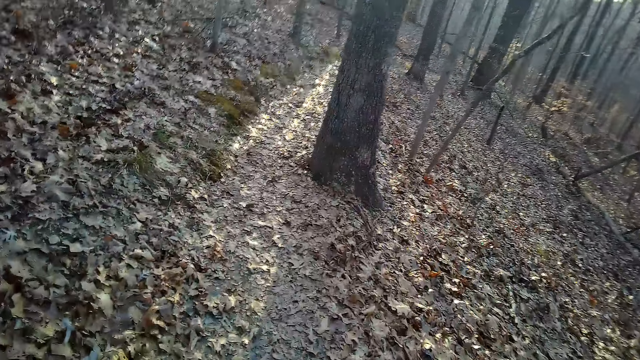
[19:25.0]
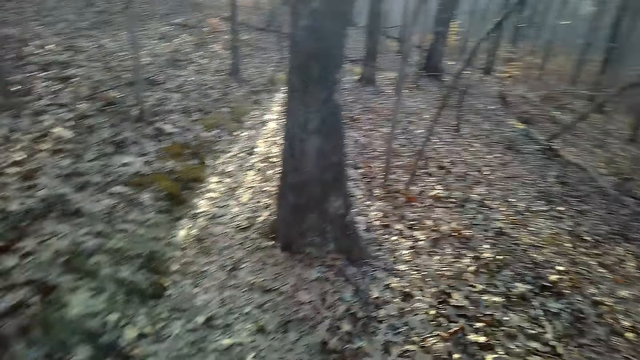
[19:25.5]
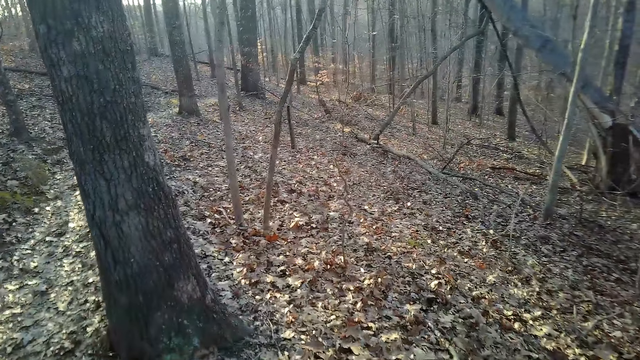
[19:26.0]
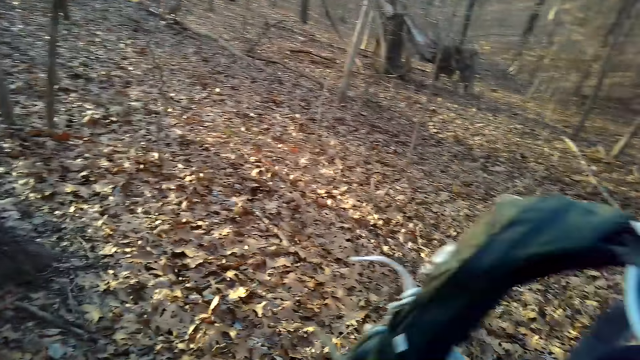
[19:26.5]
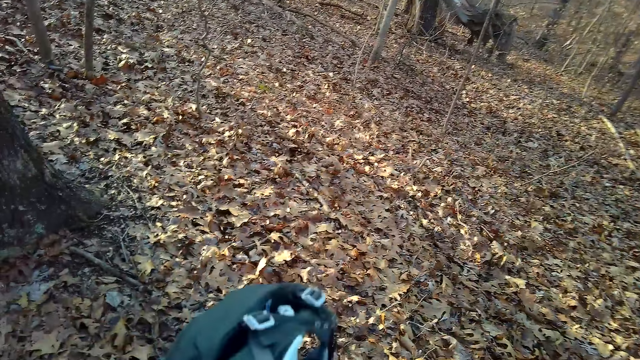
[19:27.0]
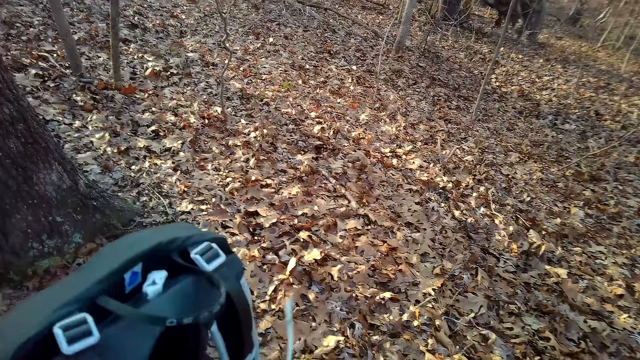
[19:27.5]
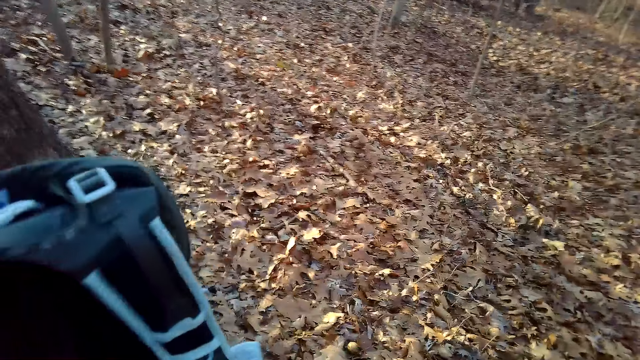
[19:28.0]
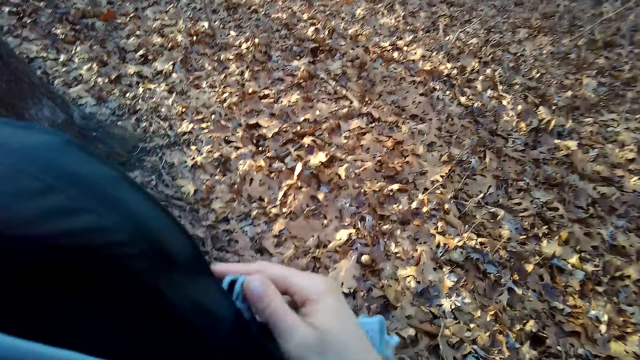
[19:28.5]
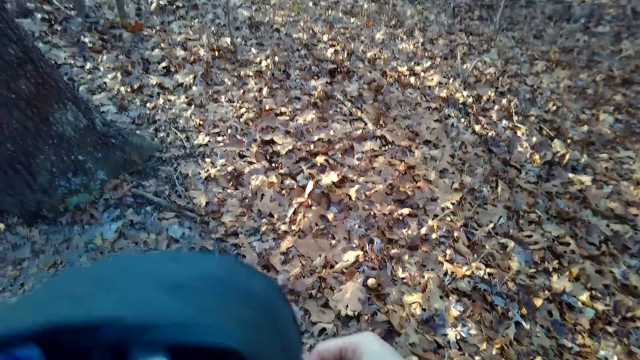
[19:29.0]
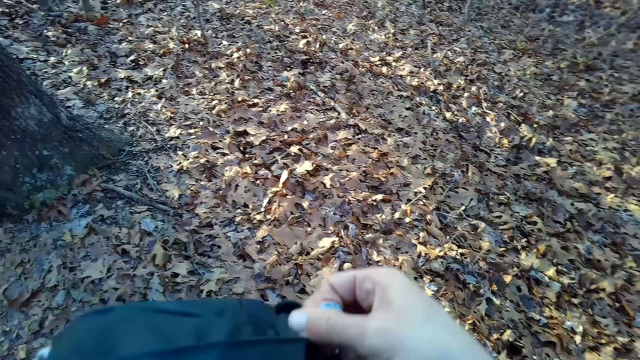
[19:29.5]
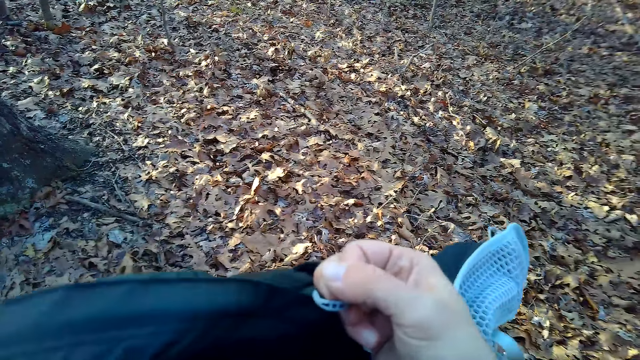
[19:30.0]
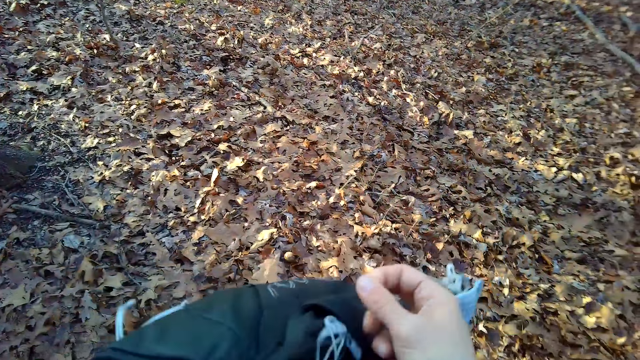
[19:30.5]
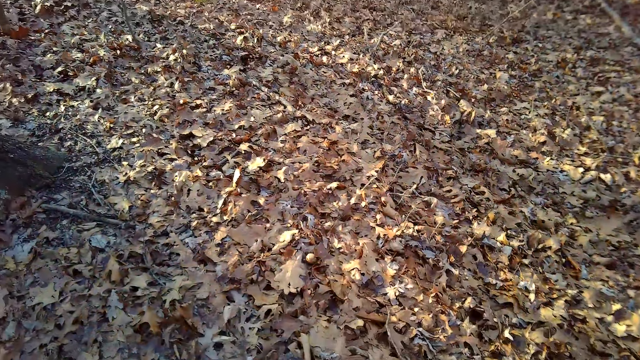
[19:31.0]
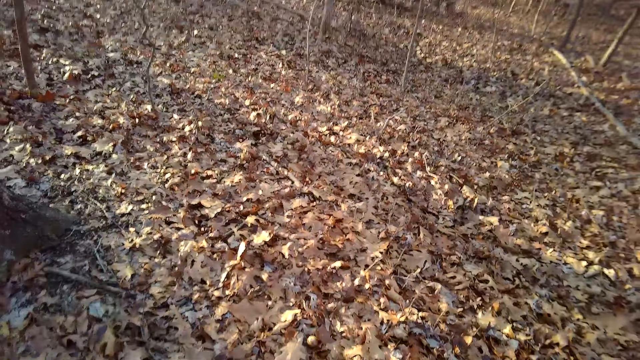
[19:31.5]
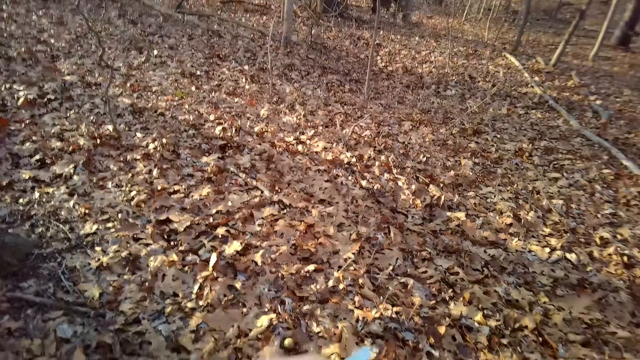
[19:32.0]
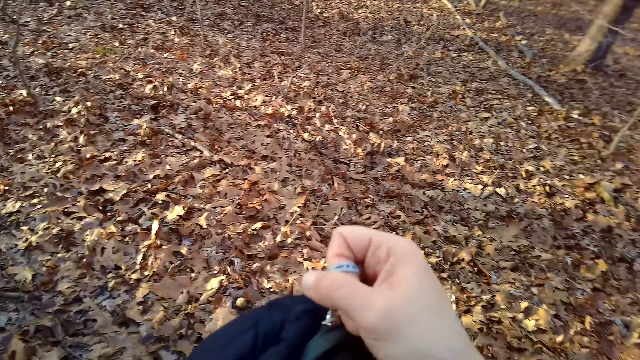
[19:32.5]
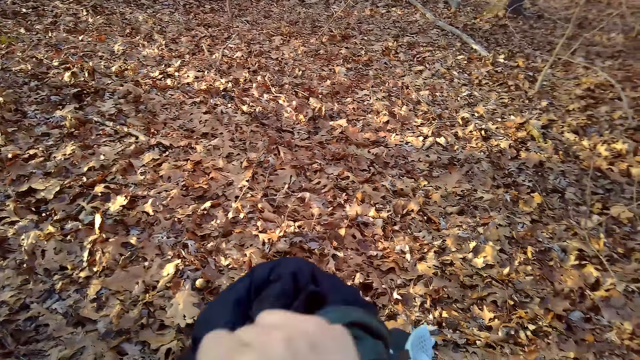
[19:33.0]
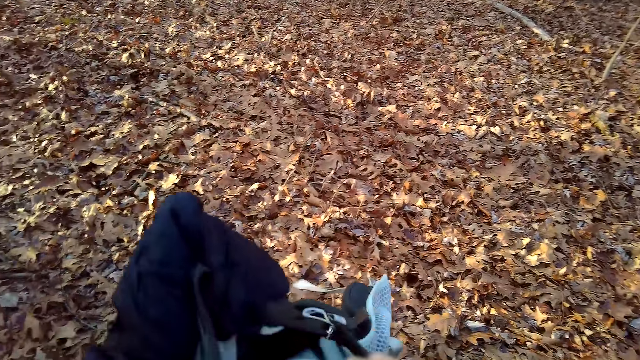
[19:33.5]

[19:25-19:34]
The camera wearer opens the bag.

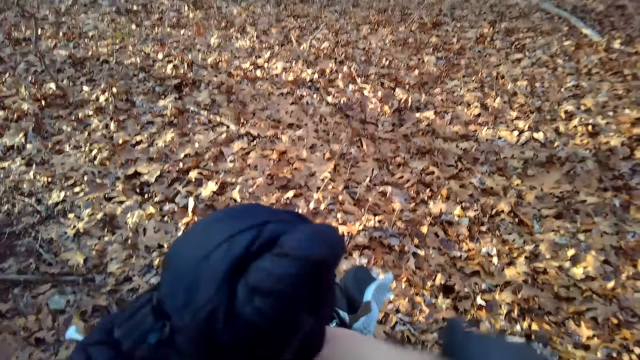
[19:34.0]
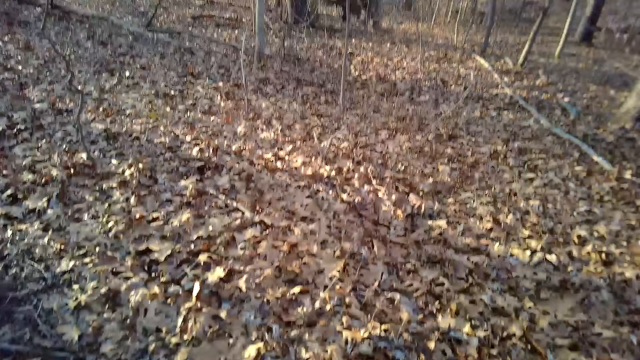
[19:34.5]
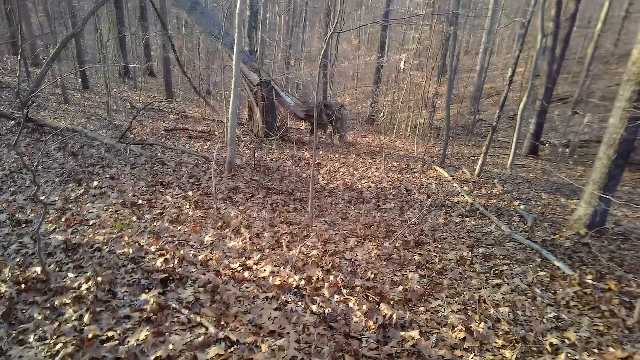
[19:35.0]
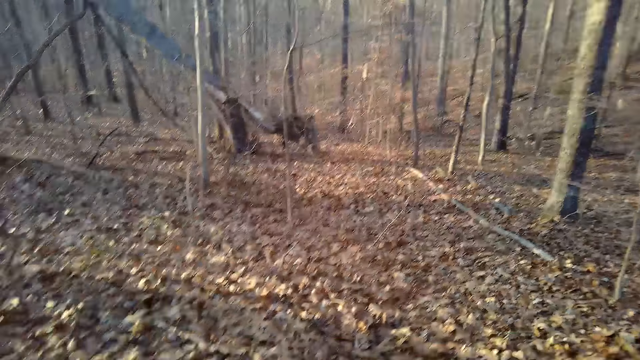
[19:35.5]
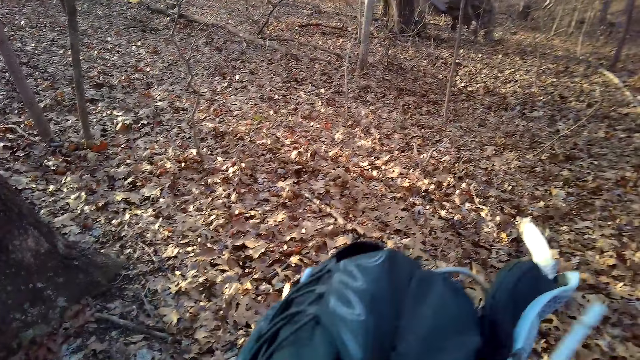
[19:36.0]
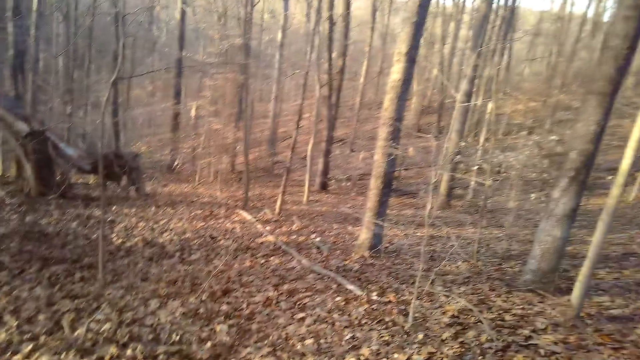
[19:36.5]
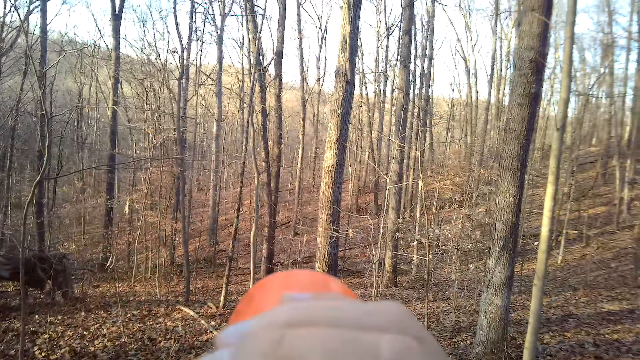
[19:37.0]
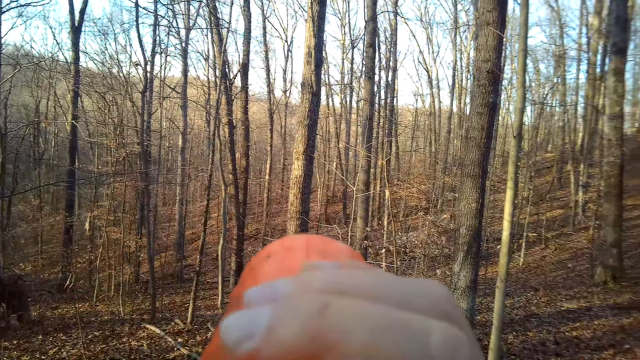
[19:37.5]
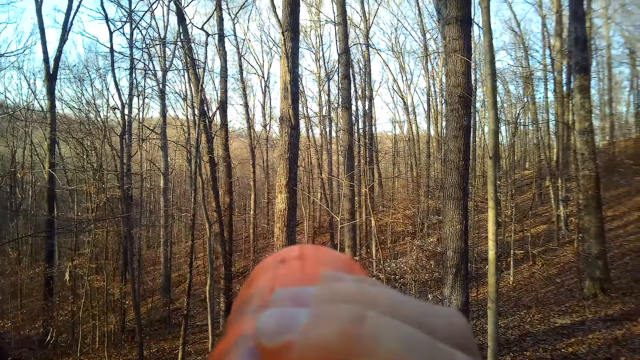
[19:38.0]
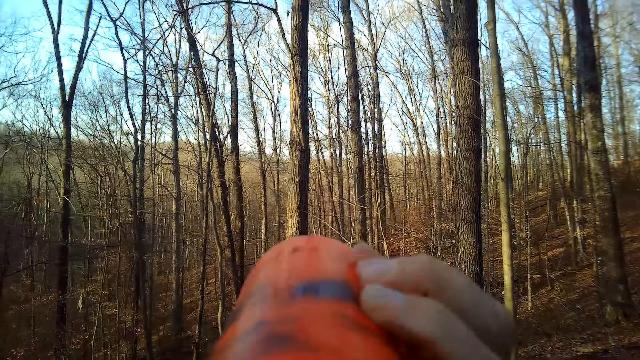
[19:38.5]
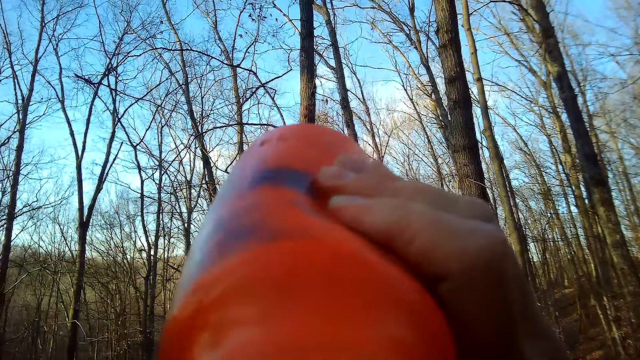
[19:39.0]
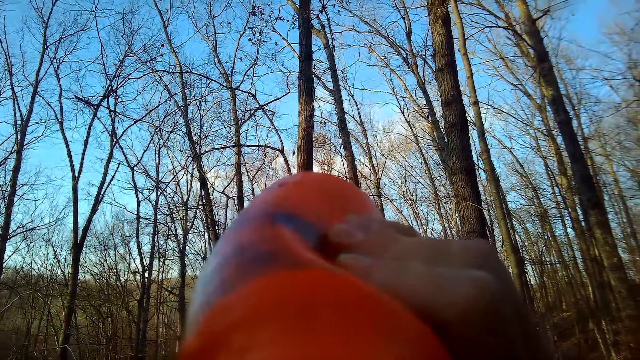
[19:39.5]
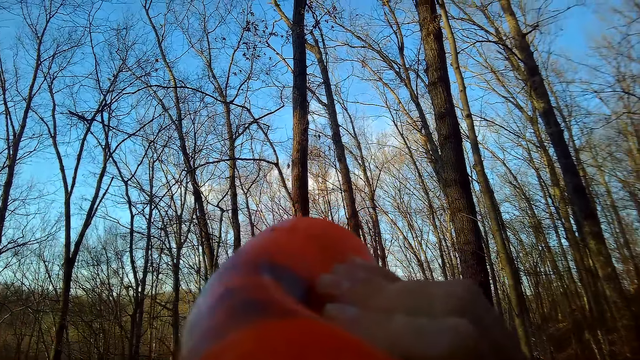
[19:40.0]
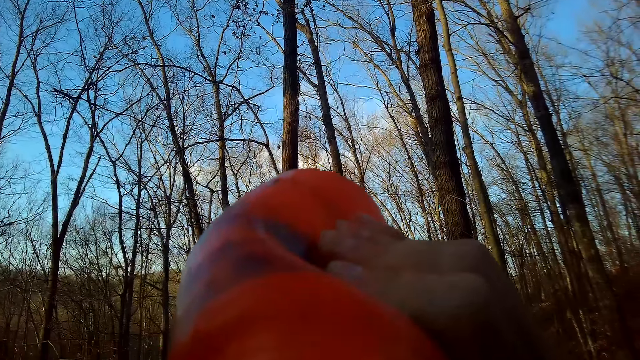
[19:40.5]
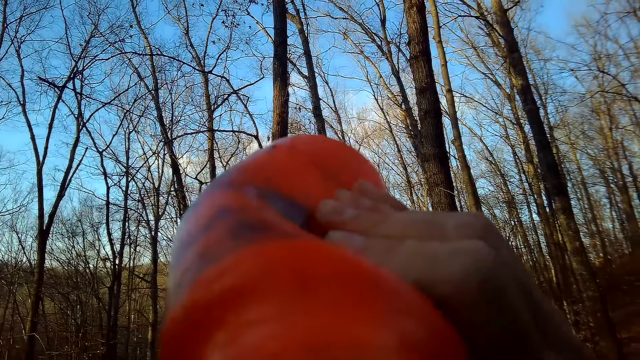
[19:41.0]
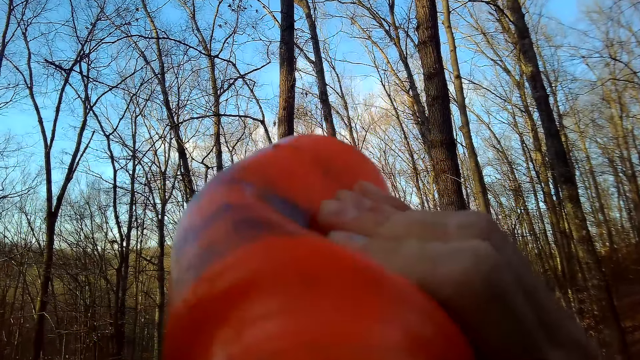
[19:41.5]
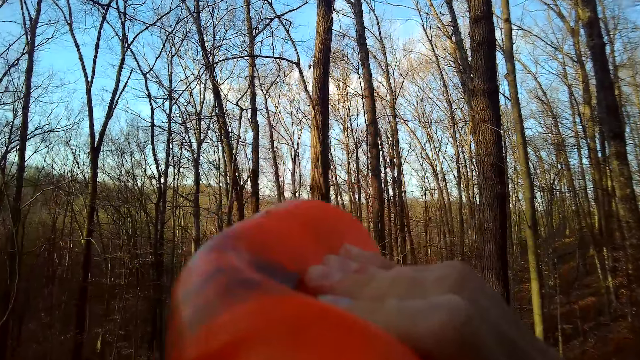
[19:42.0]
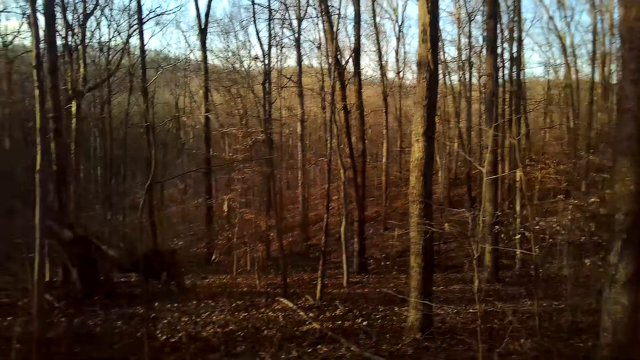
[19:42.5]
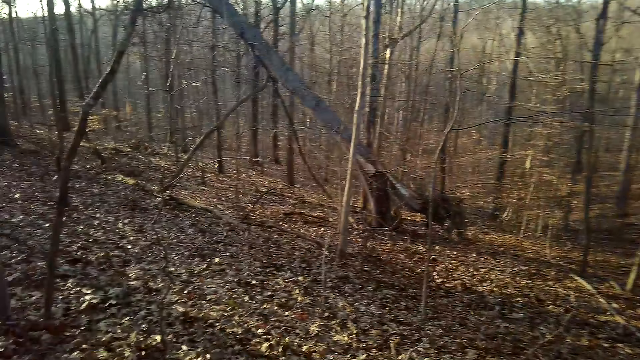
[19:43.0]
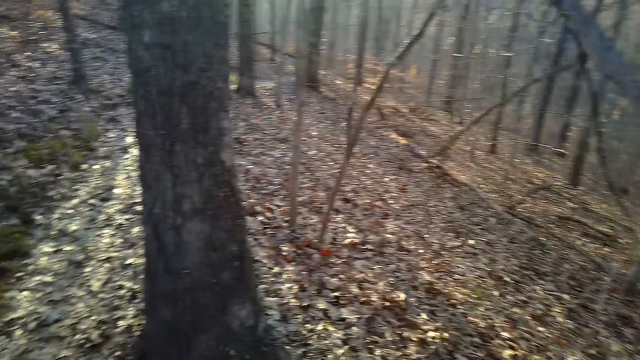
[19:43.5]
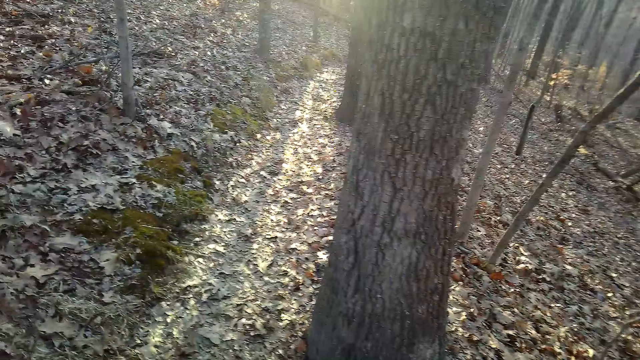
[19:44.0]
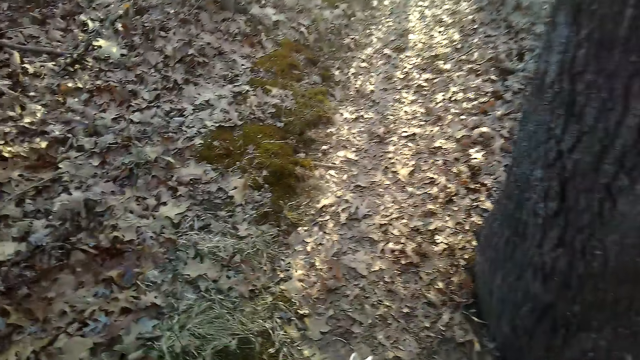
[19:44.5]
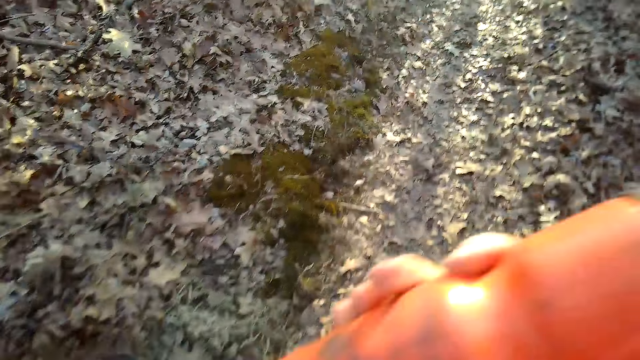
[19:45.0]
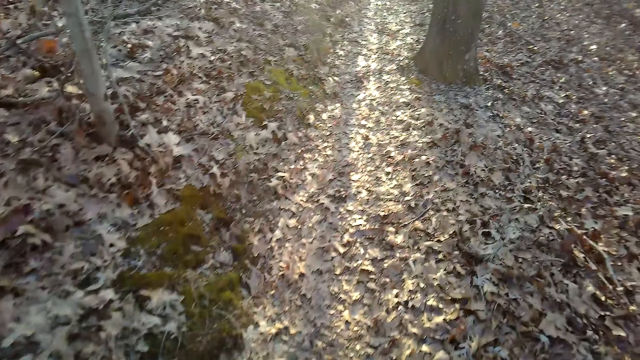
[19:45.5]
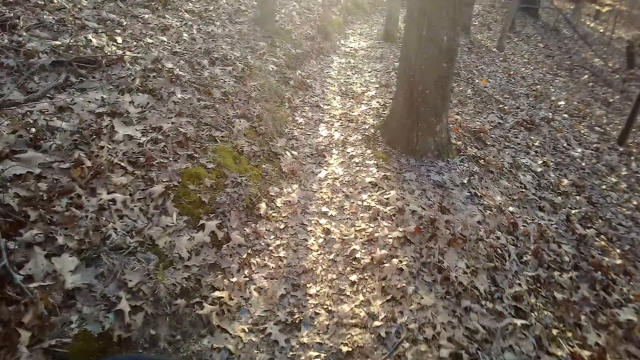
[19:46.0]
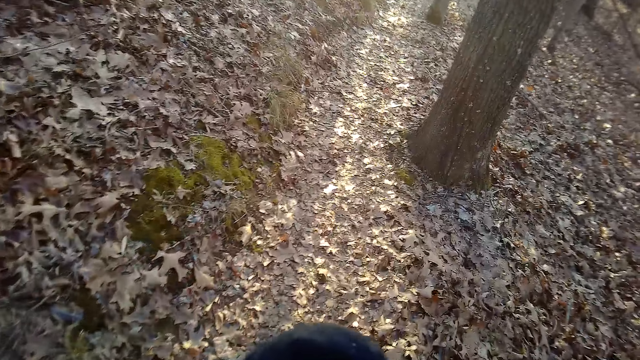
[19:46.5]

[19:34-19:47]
The camera wearer closes the bag. They drink water.
